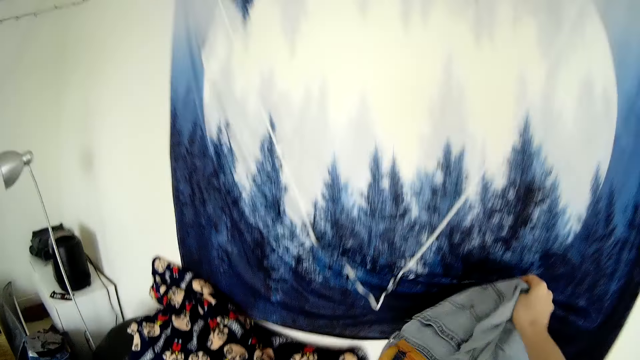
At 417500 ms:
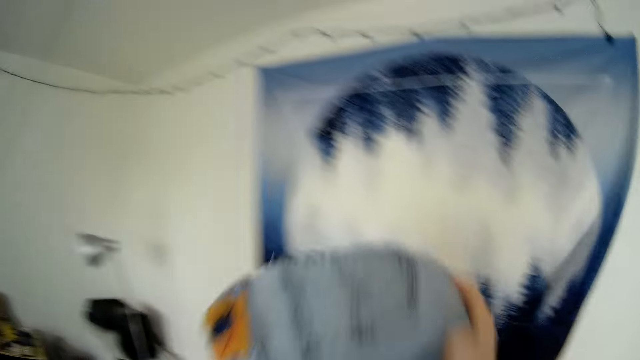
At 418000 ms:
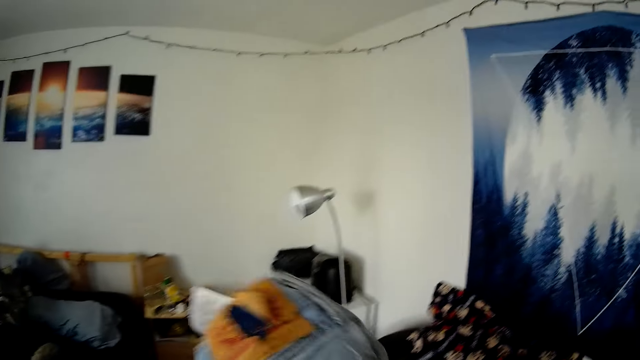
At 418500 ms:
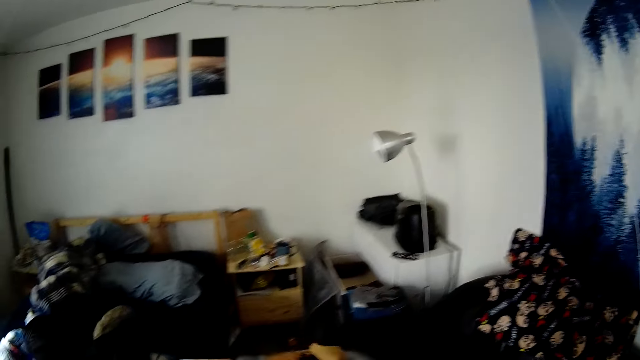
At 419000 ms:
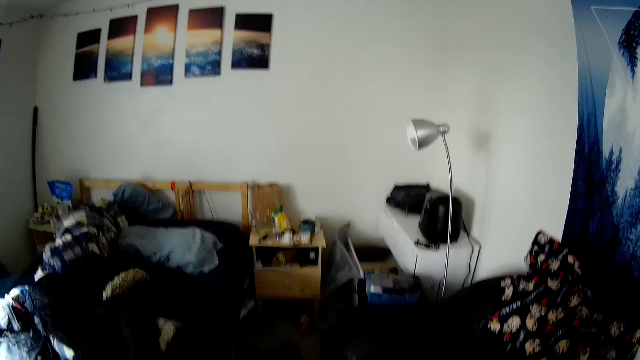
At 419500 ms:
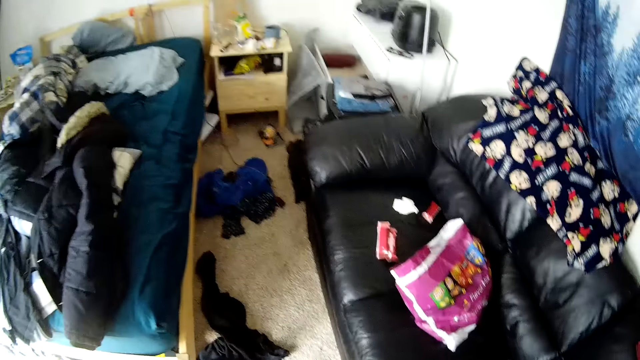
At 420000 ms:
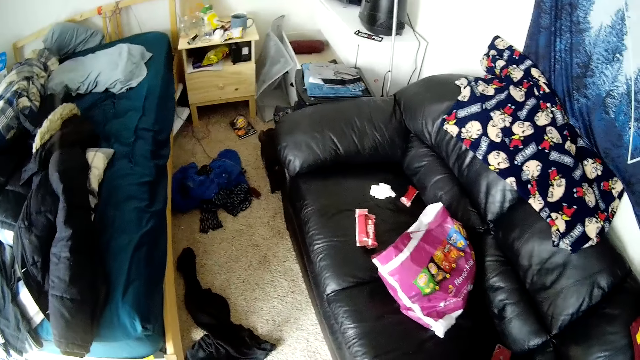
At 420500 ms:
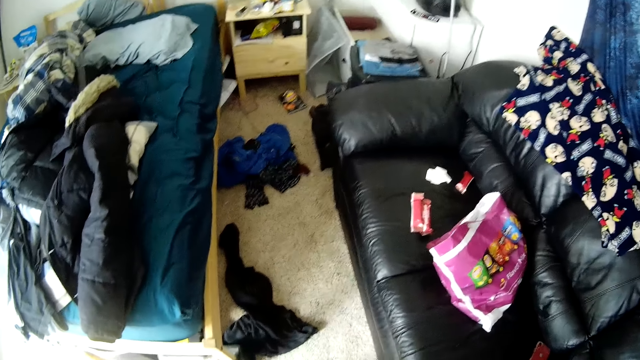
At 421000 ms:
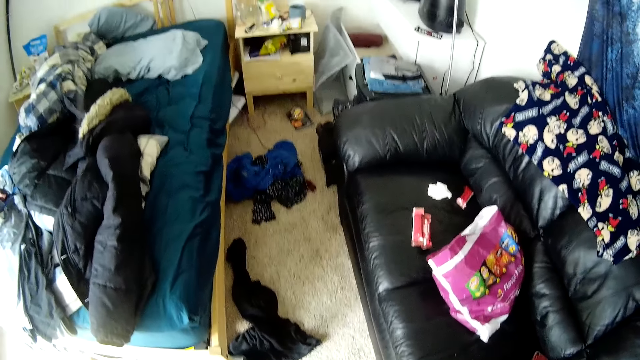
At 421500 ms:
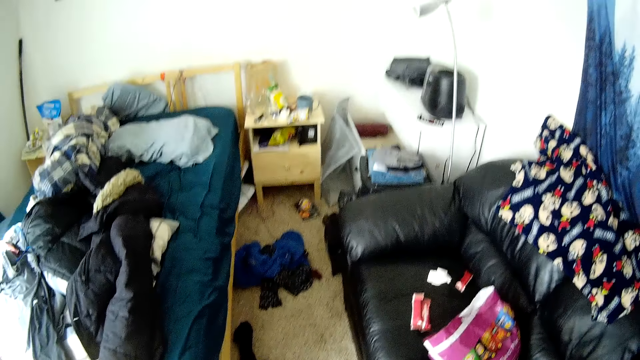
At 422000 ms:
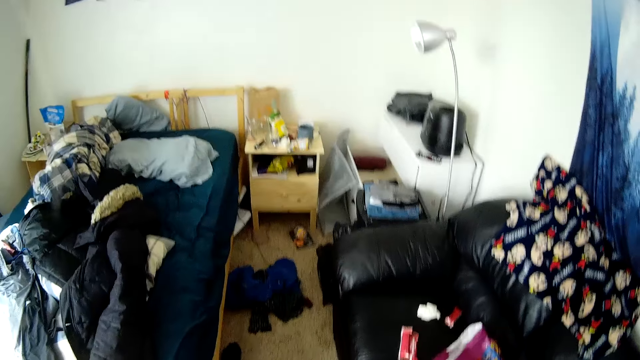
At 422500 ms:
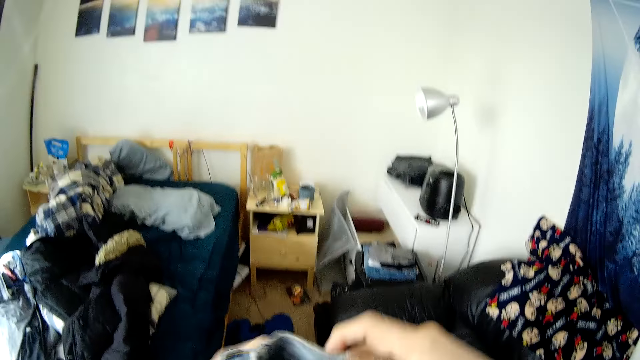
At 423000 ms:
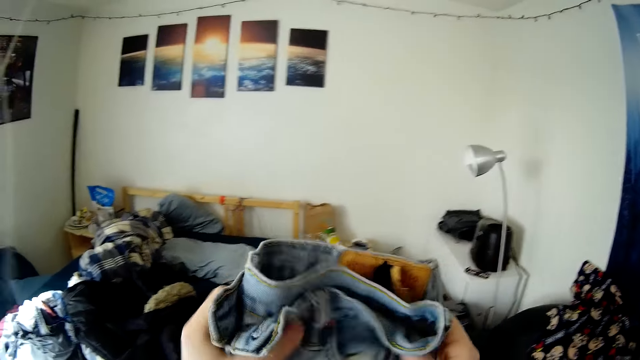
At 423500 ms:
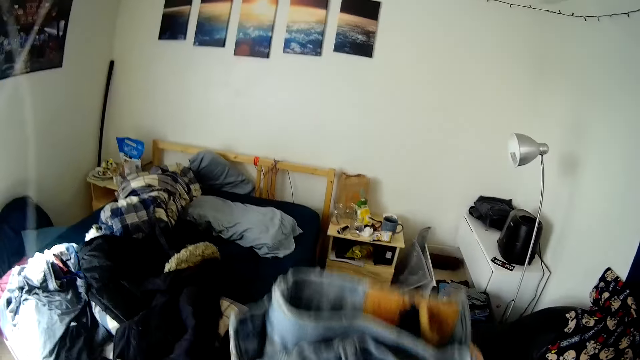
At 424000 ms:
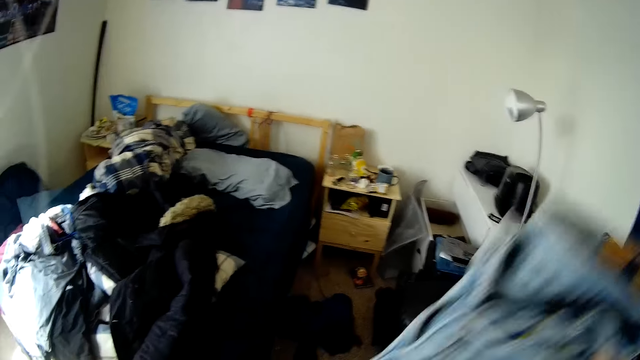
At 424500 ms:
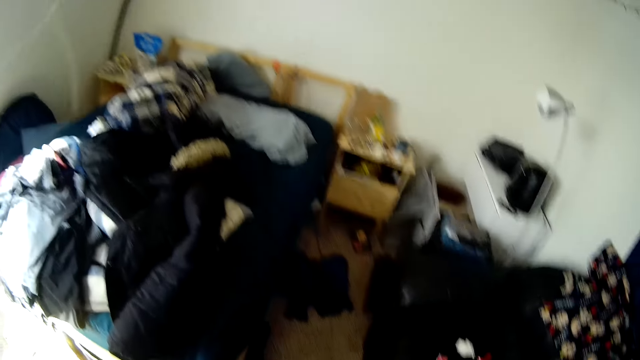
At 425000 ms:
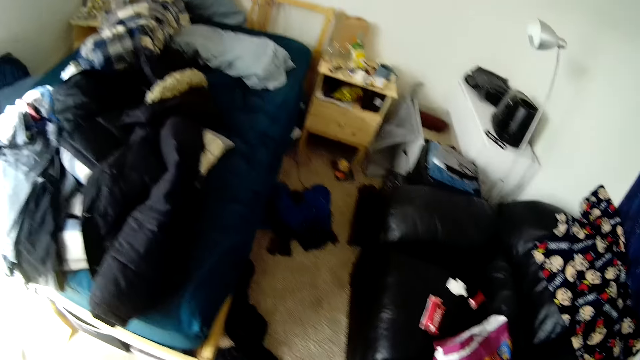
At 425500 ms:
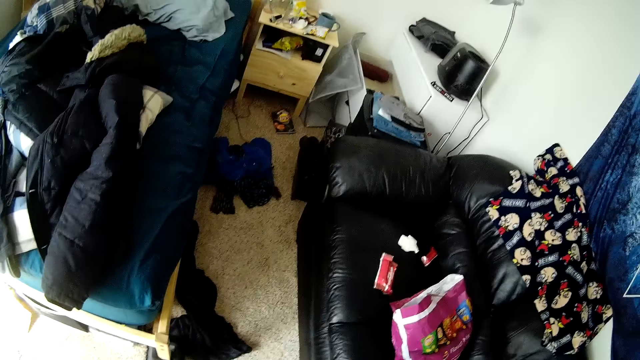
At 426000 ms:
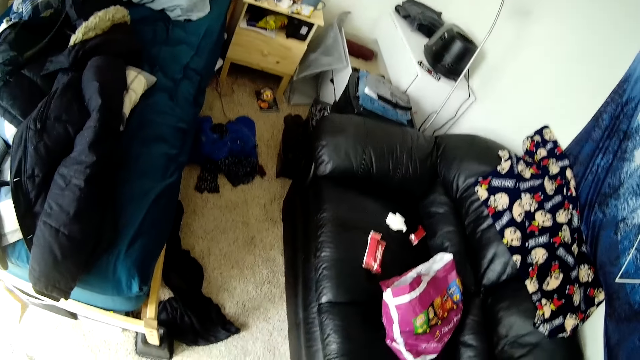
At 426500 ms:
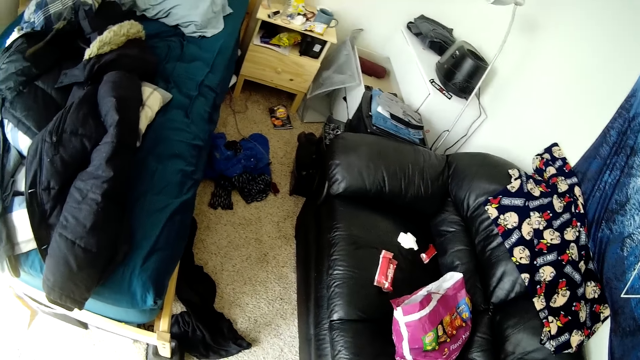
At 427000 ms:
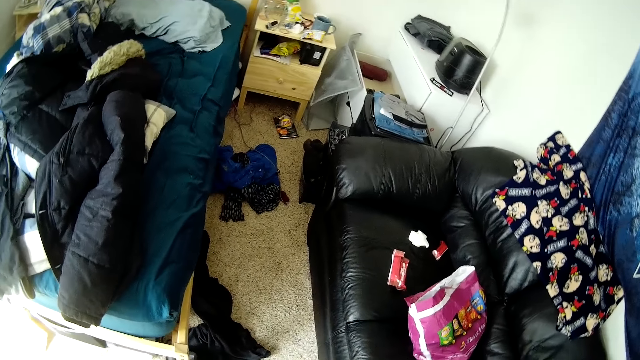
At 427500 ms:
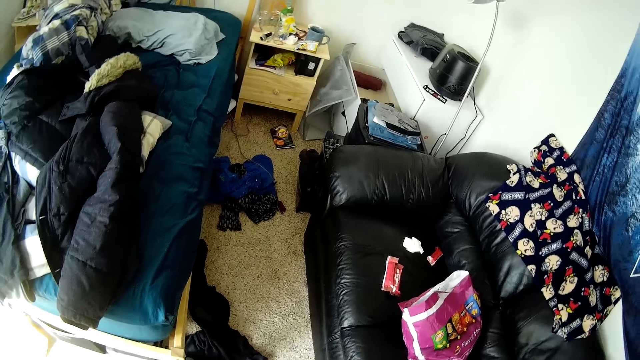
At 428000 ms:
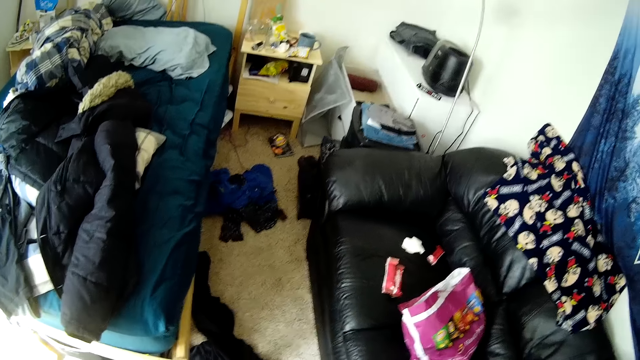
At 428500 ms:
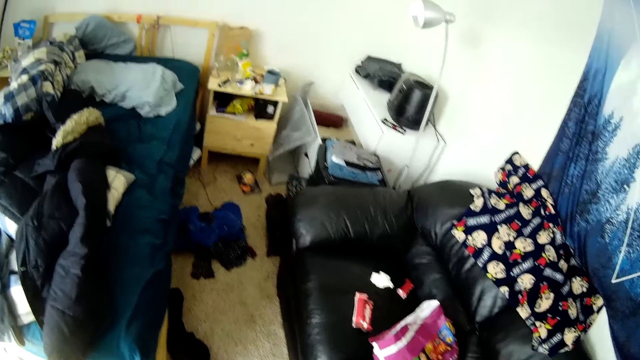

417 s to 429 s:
The camera wearer picks up a pant or trouser with his right hand. He folds the trouser. He raises a cloth. He folds the pant with both hands.

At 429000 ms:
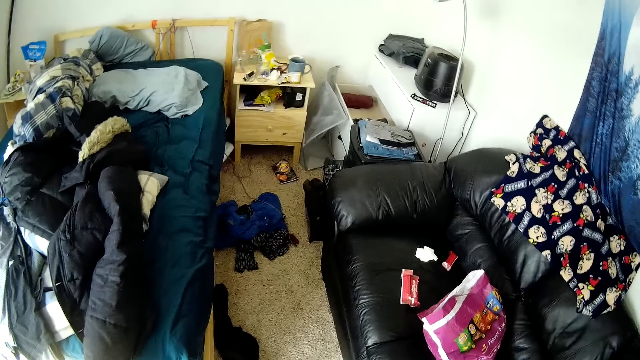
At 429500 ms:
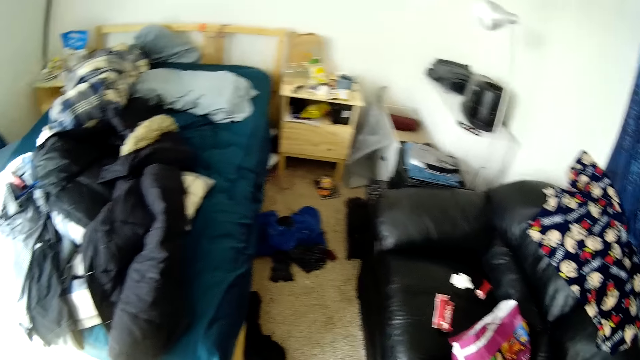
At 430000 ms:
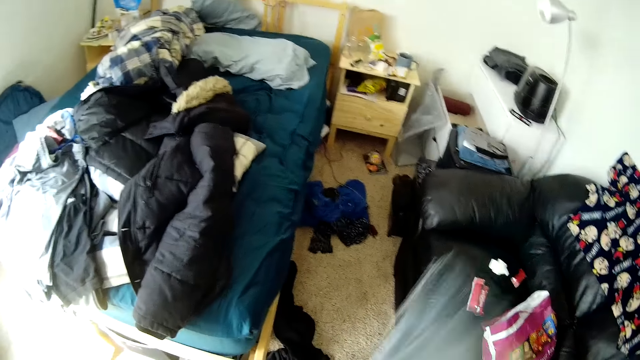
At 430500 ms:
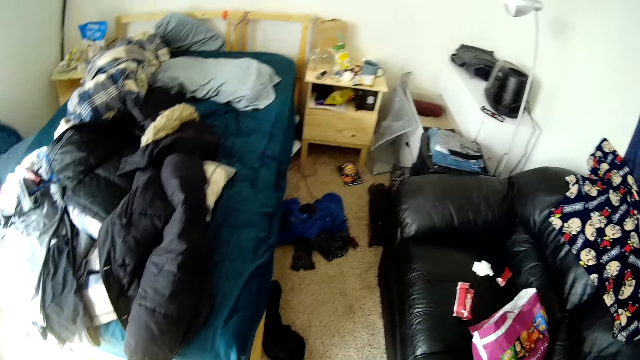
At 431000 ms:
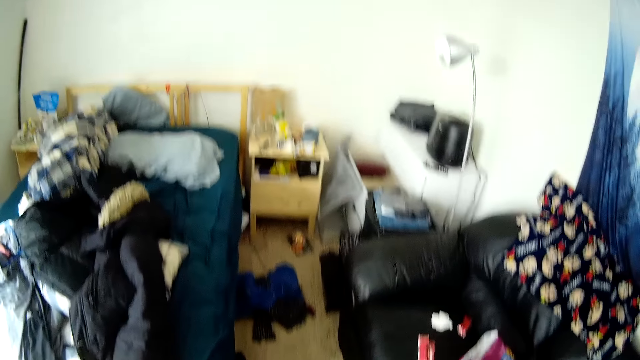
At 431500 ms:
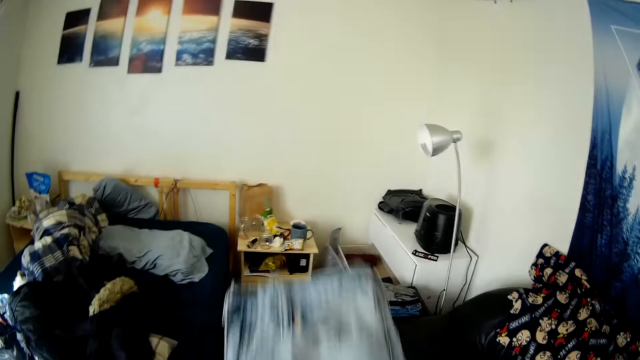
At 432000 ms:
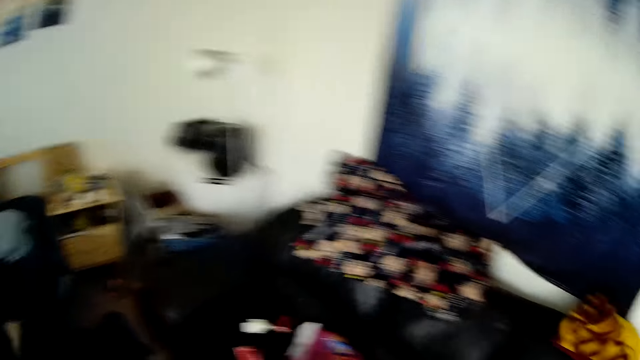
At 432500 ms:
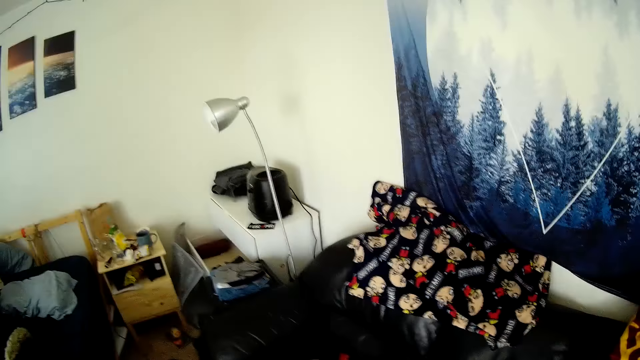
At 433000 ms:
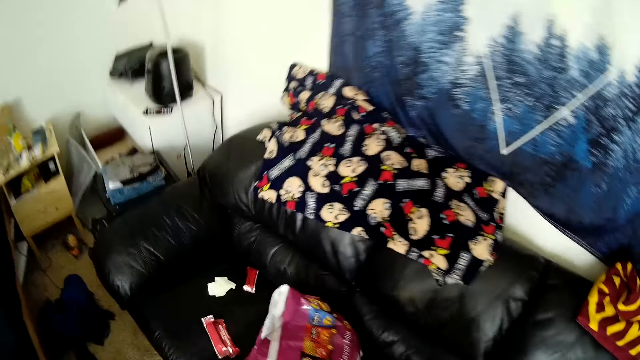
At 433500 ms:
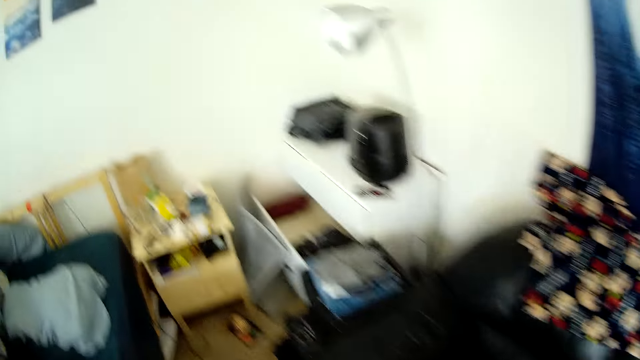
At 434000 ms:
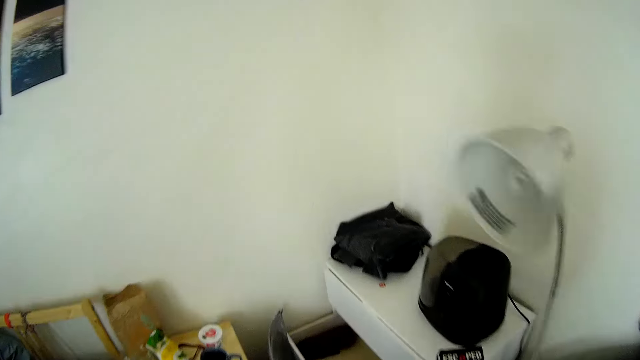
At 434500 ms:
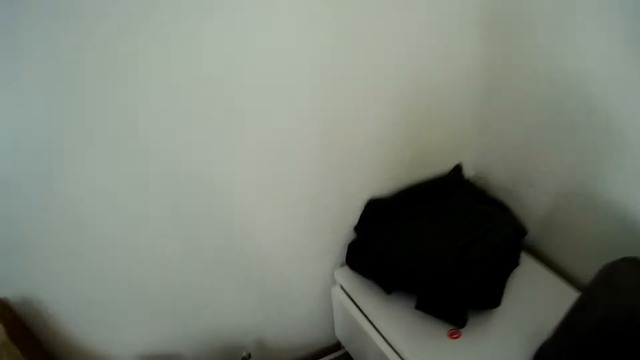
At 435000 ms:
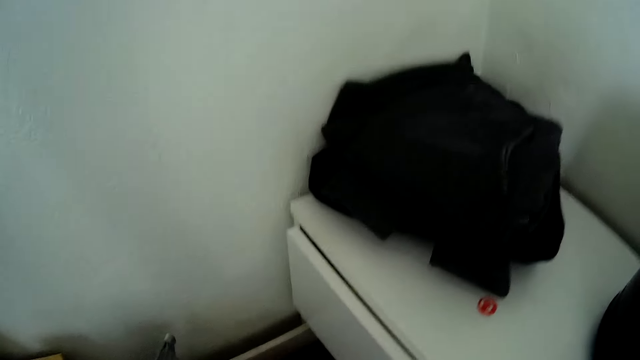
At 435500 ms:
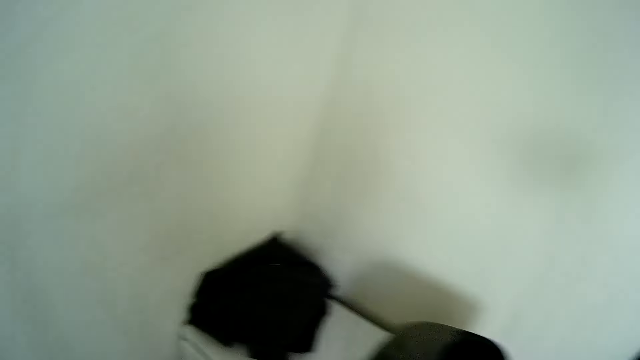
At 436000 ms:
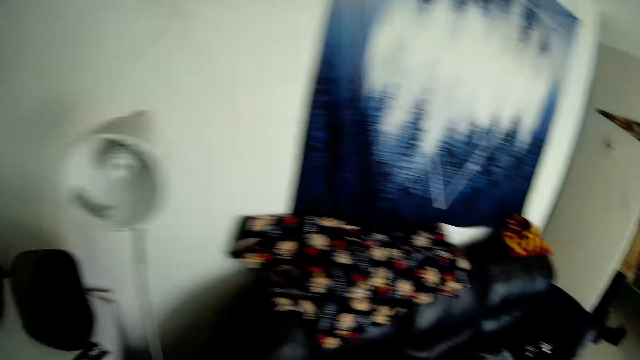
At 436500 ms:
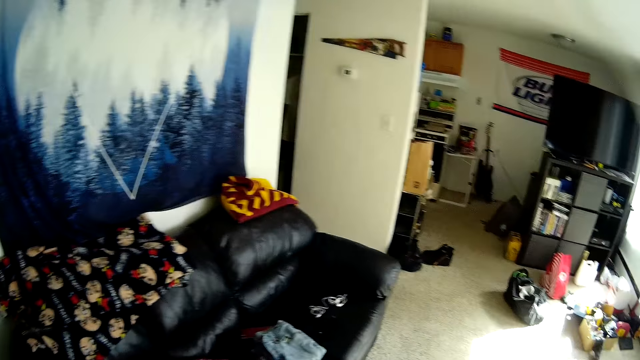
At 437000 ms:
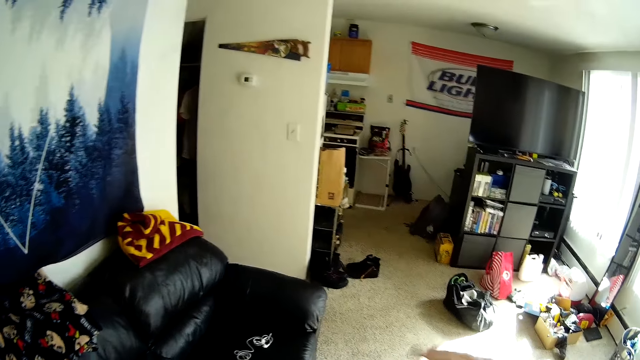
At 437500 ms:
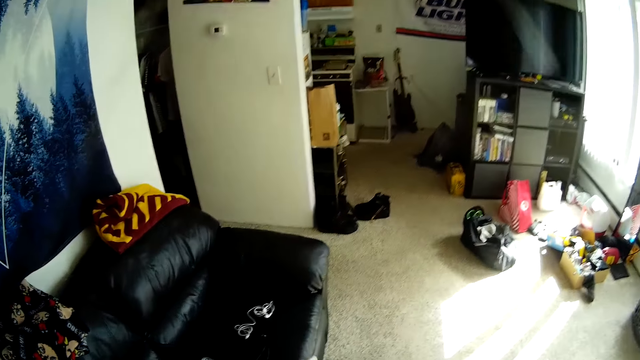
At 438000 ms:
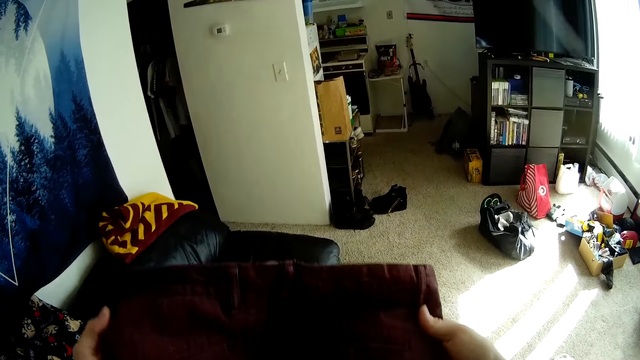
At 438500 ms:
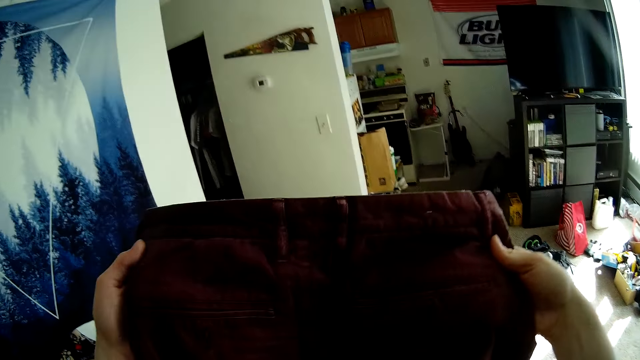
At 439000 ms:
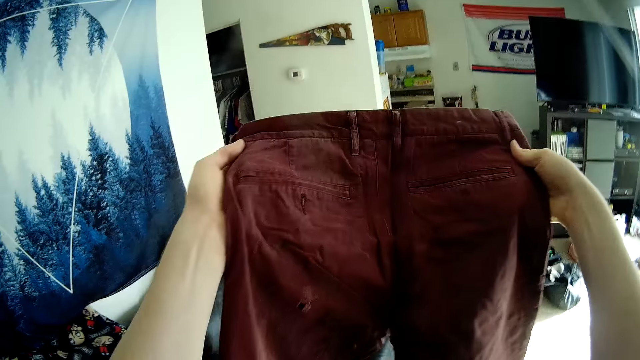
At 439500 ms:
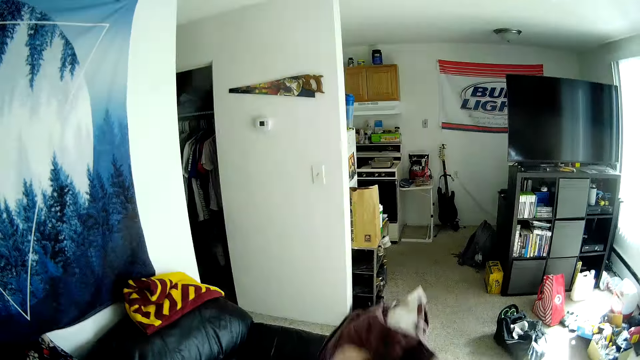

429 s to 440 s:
The camera wearer turns round the room. They walk towards the corner of the house. They turn round the room. They raise a trouser. They fold another pant with both hands.
